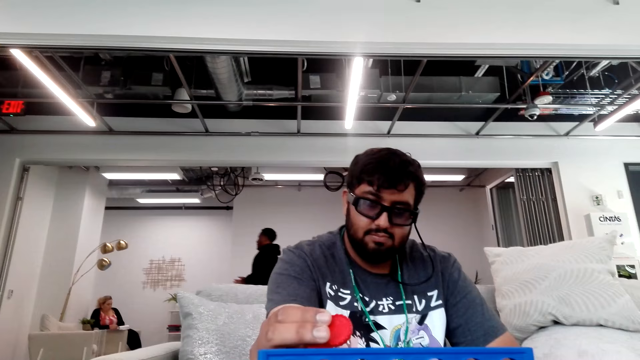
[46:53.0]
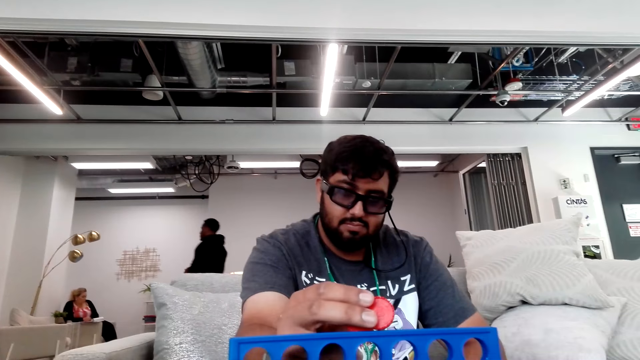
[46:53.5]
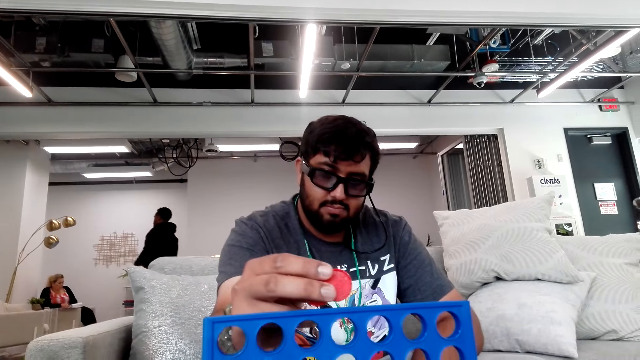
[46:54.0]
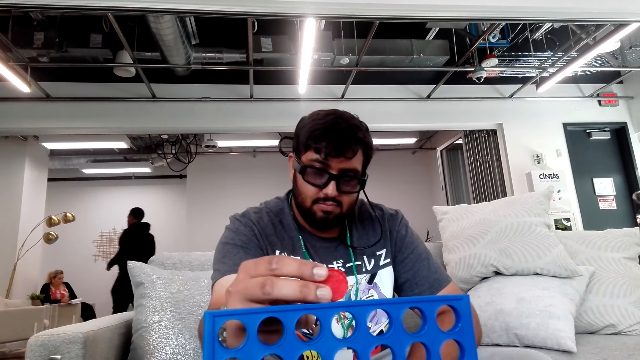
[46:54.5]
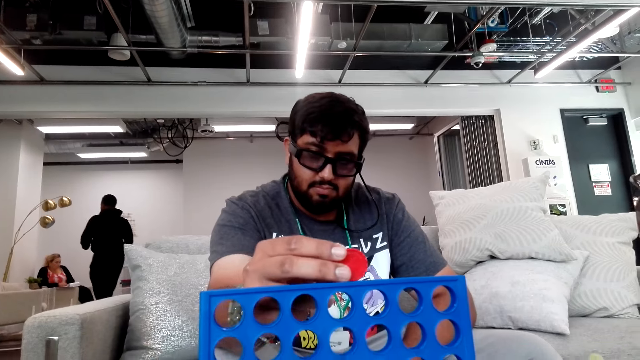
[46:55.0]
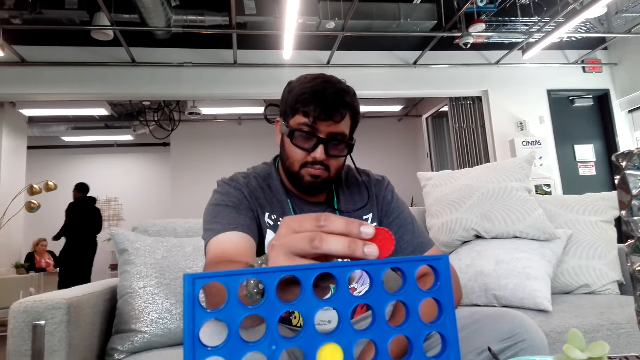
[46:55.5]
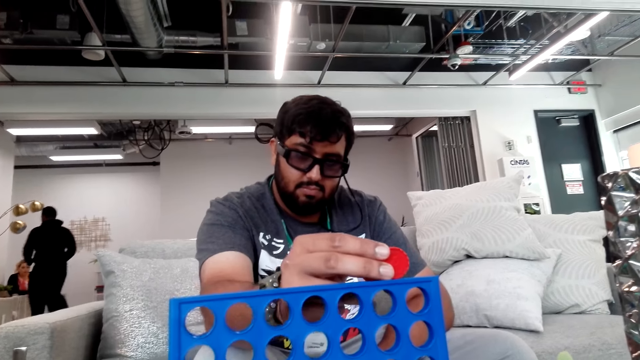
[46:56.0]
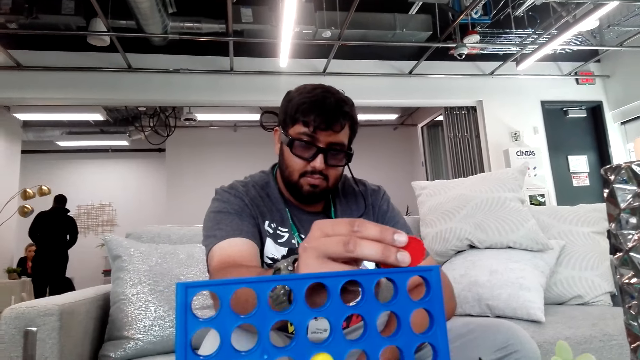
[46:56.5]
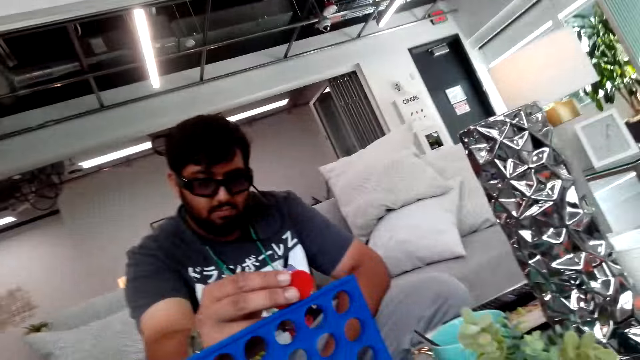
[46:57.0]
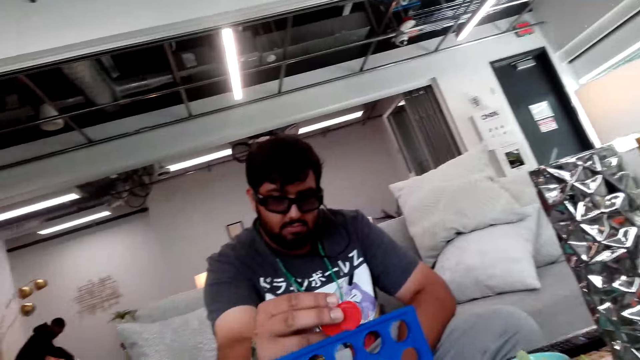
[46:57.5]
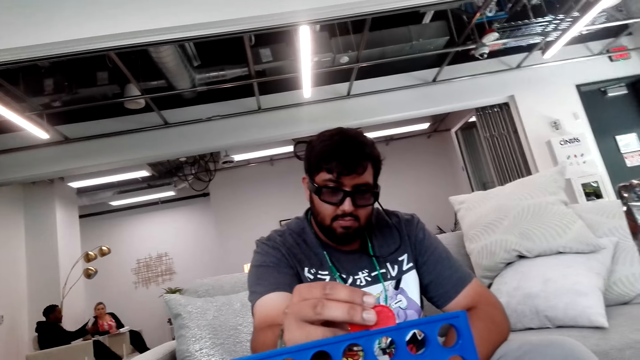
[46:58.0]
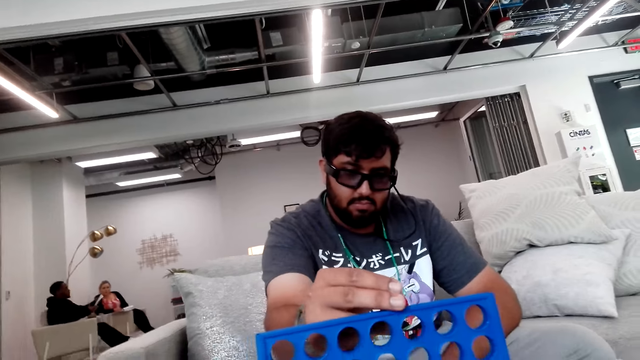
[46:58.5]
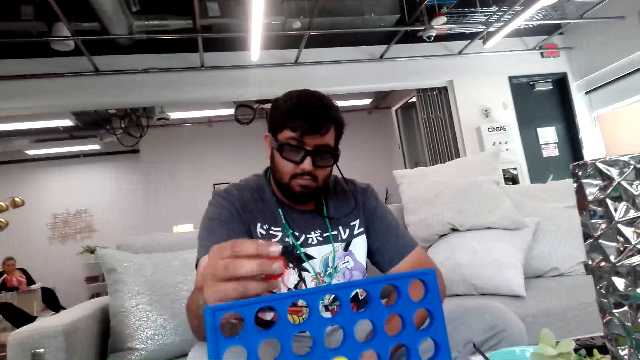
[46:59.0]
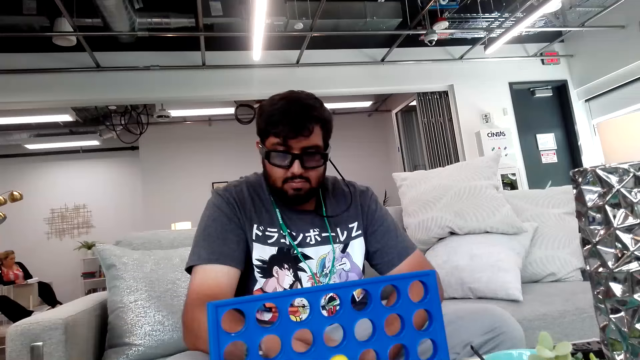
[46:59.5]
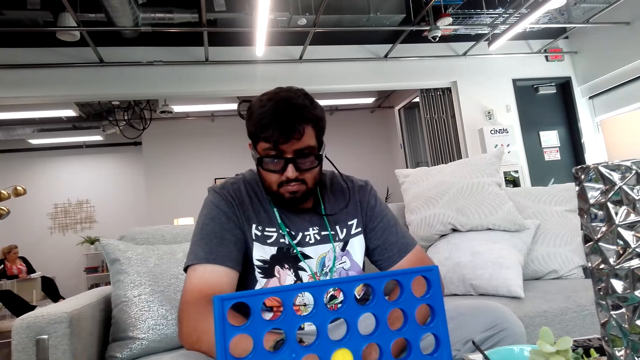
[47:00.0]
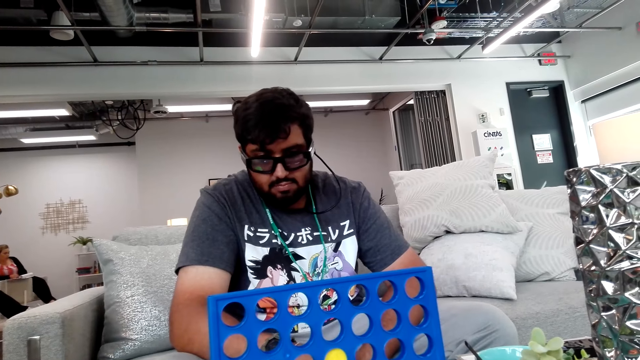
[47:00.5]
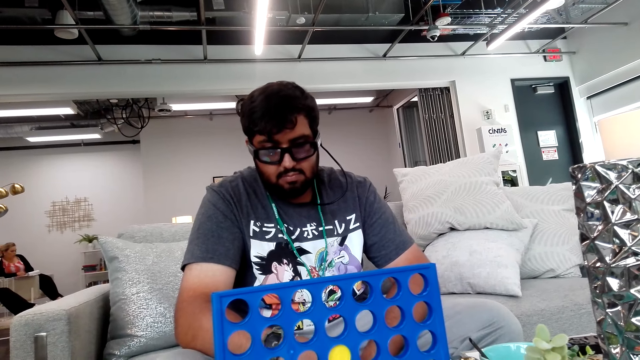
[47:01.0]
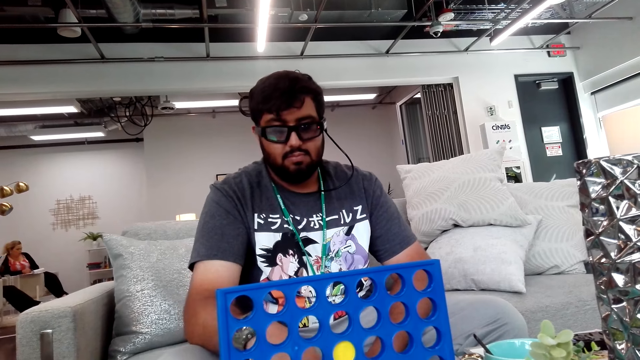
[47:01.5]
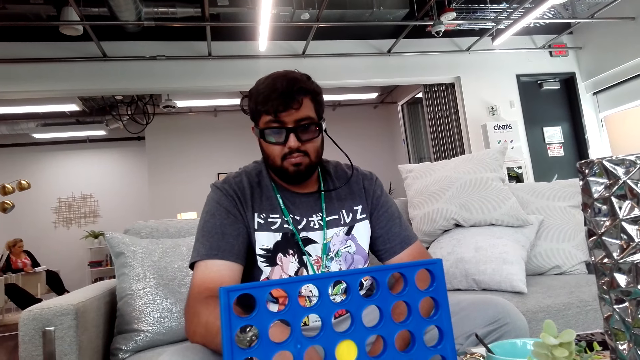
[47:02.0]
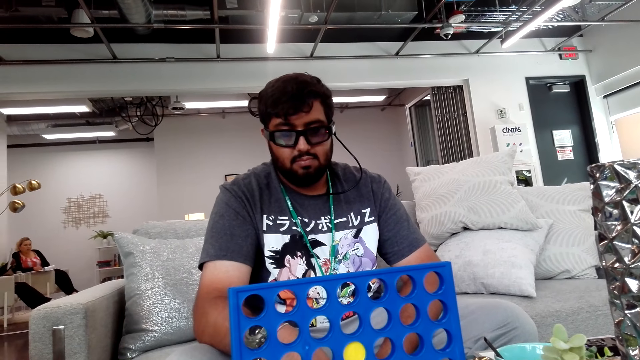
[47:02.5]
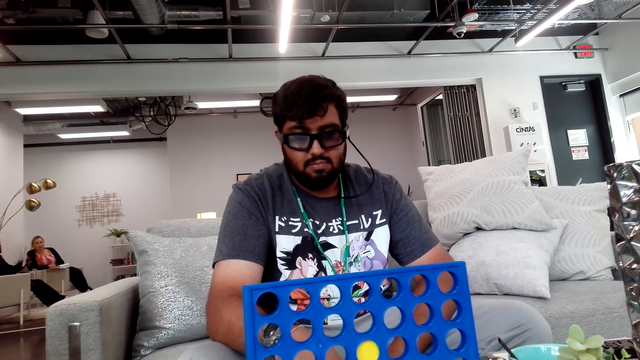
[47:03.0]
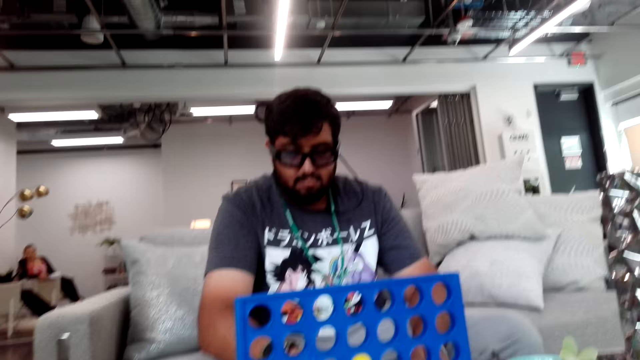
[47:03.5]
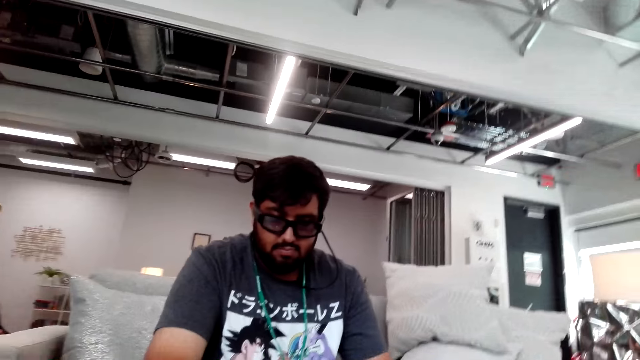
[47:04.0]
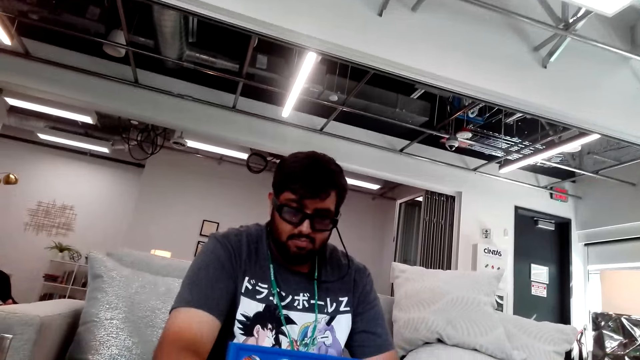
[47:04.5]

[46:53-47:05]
A man puts a poker chip in a board game board.

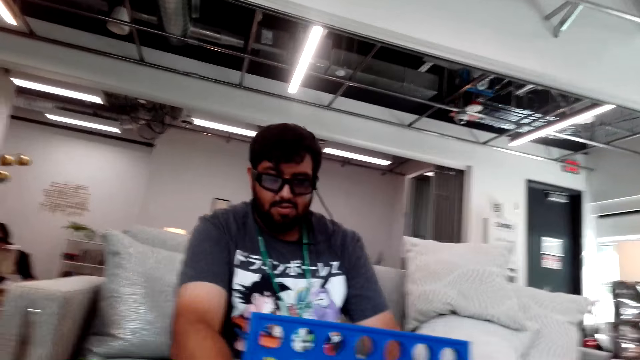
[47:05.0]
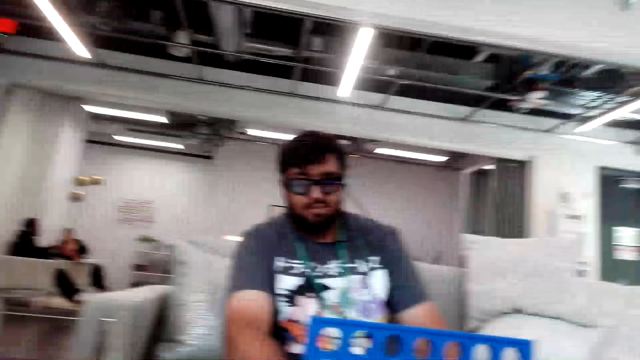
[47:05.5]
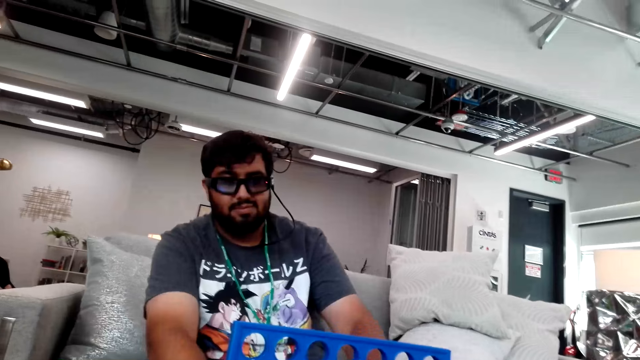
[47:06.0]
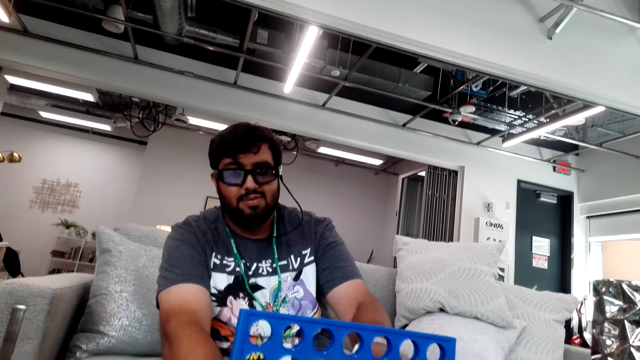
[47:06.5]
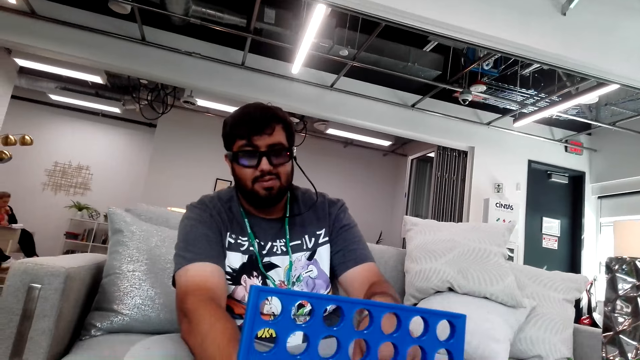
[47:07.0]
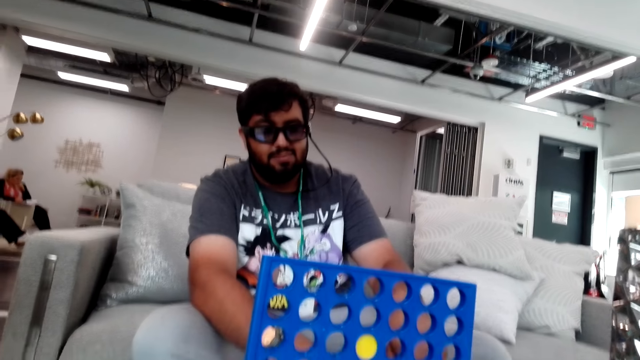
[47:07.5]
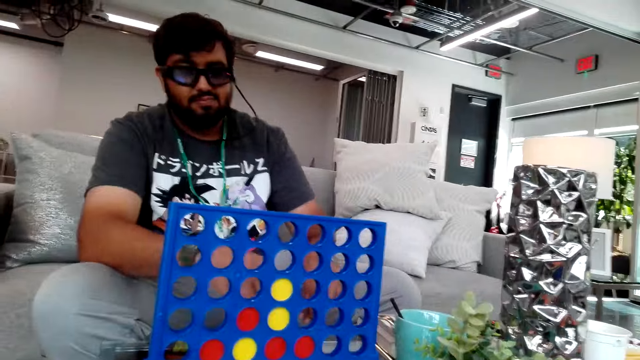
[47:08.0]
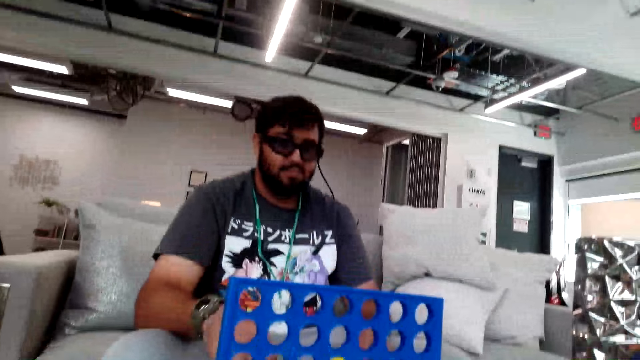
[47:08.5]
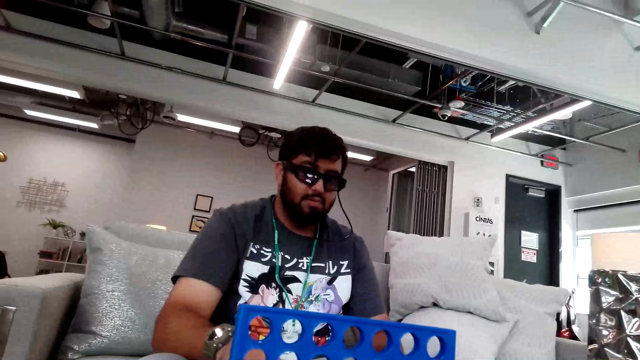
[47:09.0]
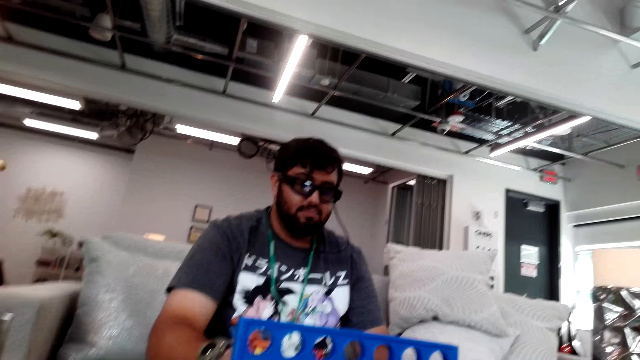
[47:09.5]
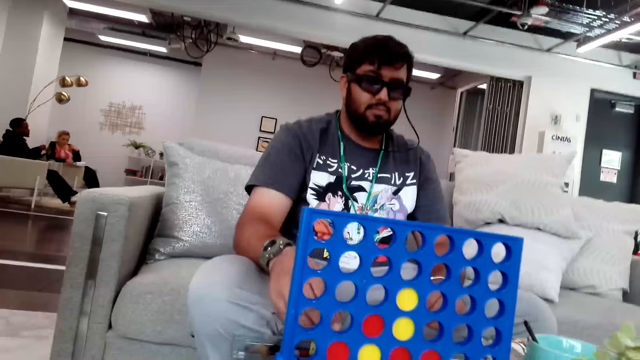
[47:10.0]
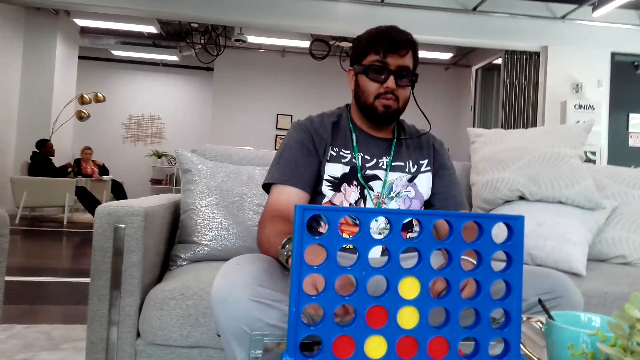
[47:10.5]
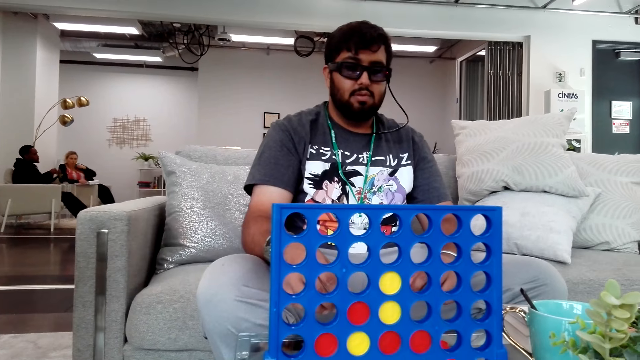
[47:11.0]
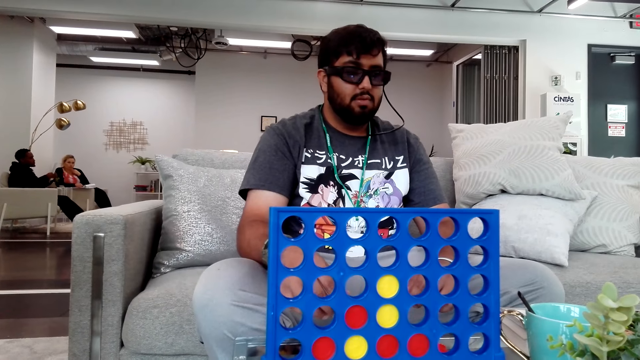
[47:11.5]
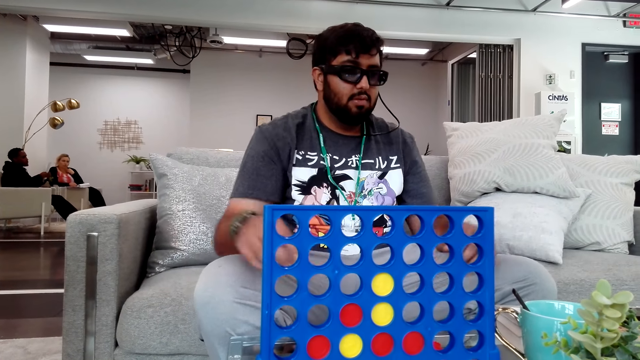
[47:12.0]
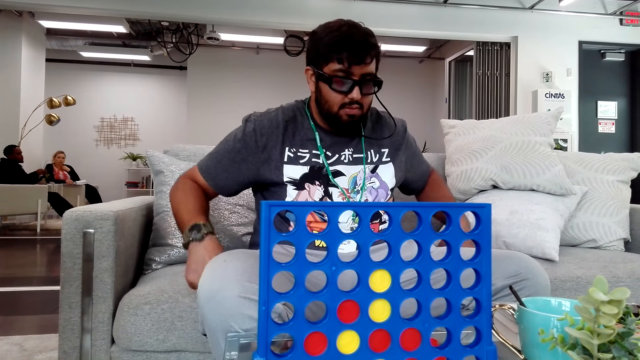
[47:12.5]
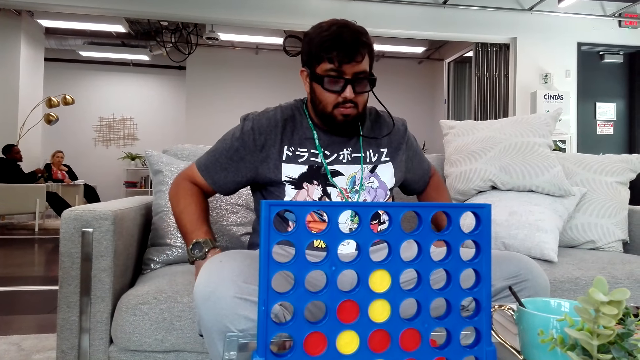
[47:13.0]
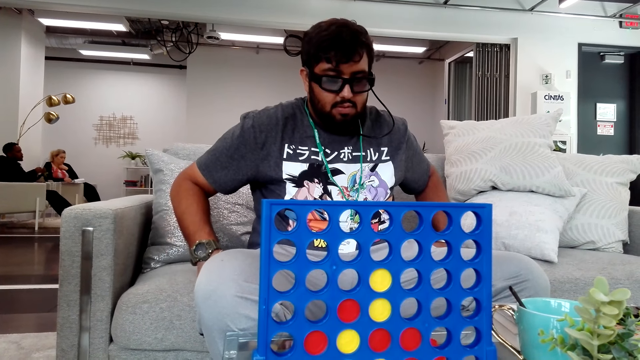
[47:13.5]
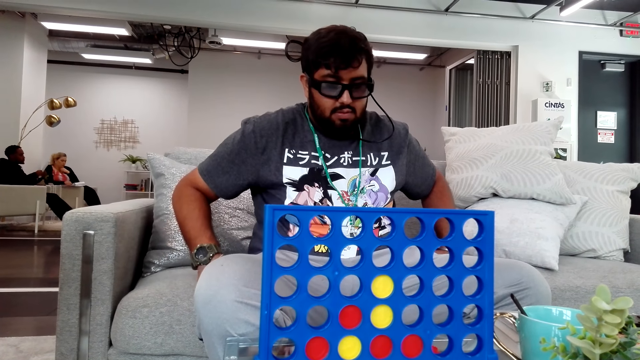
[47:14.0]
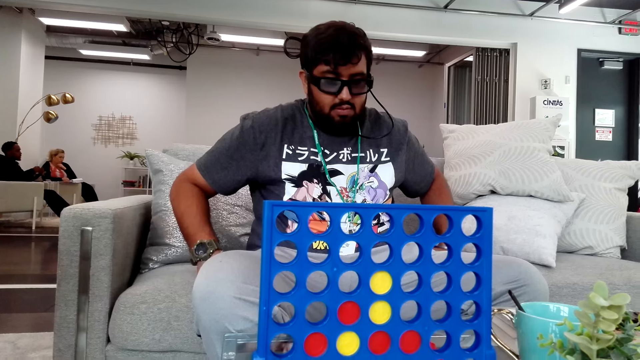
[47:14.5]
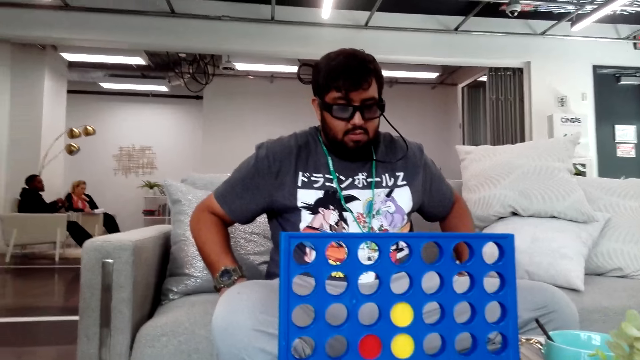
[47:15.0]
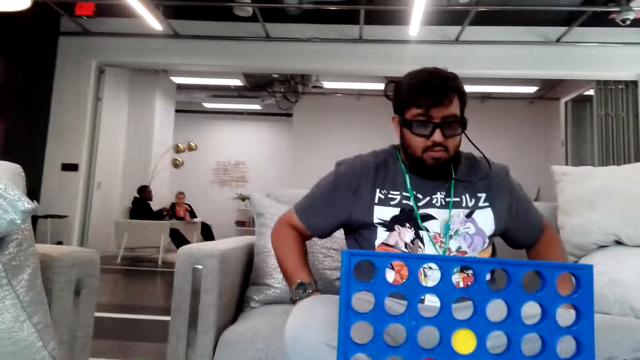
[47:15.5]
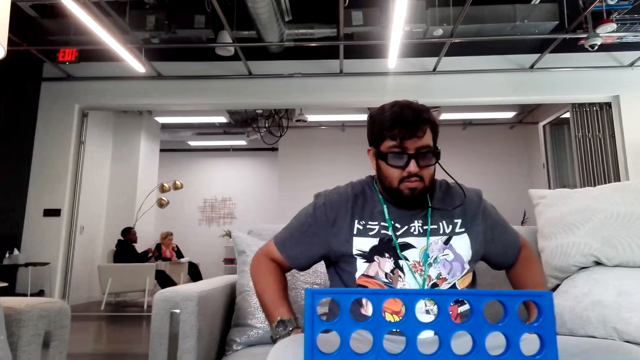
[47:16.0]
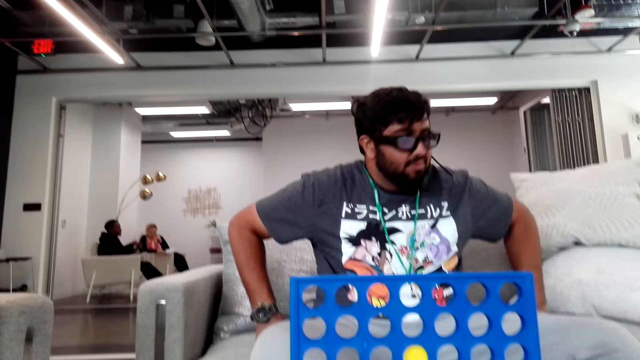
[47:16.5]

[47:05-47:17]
A man puts his hands on the couch.
